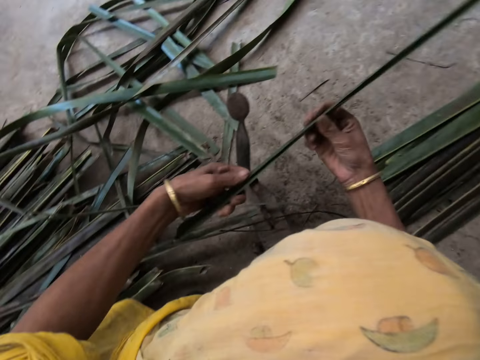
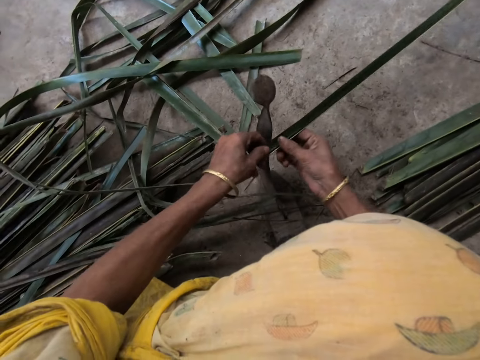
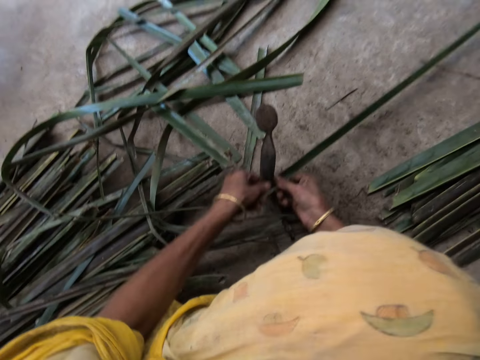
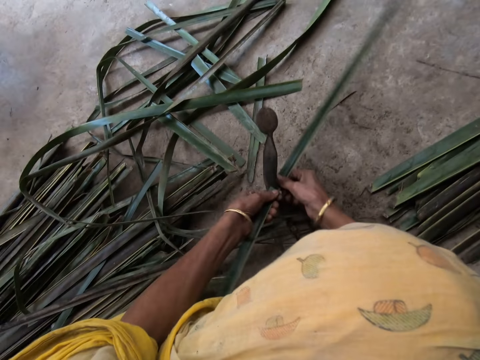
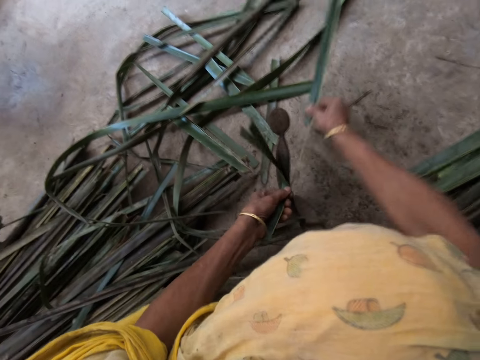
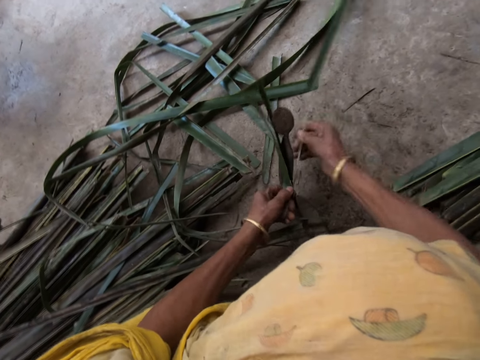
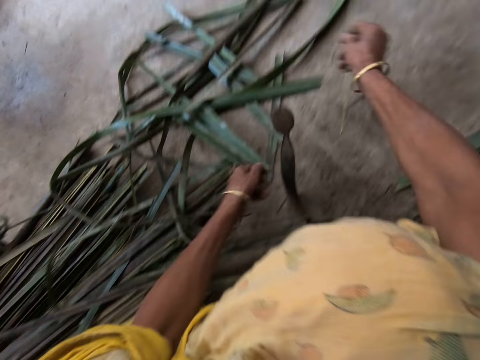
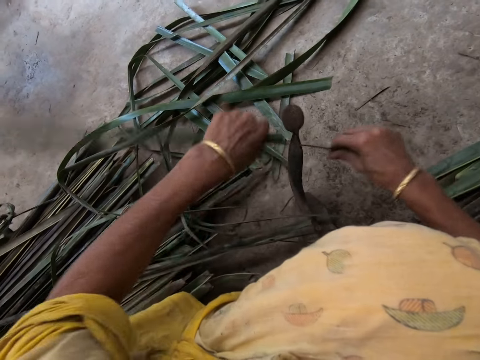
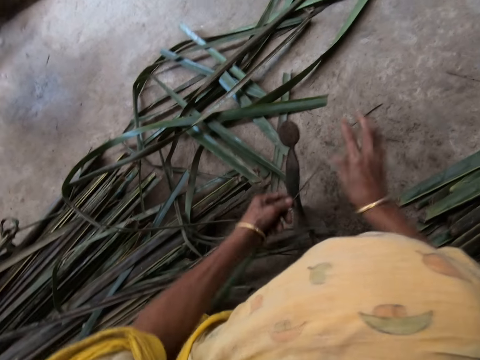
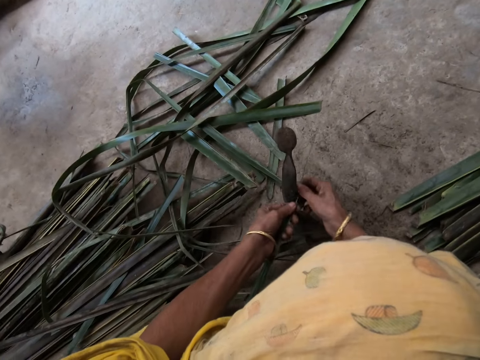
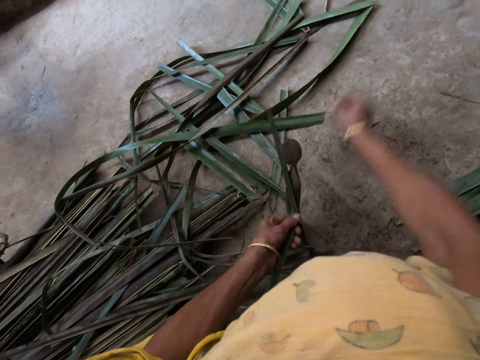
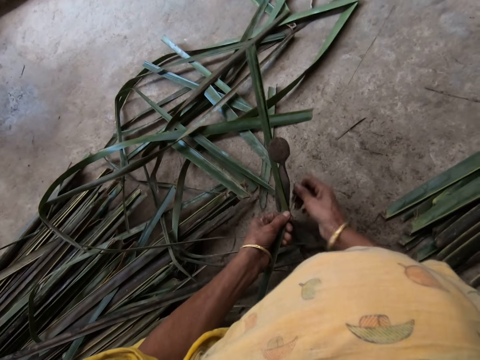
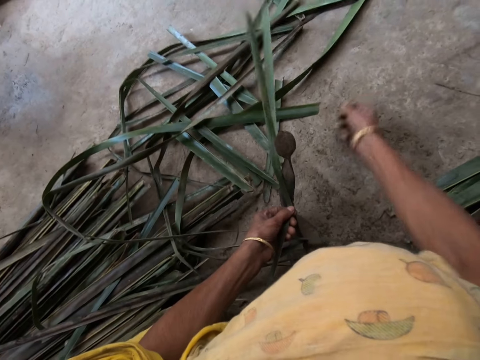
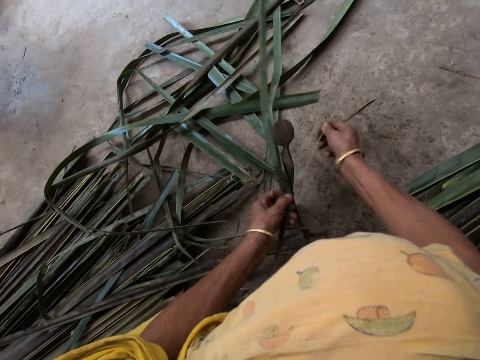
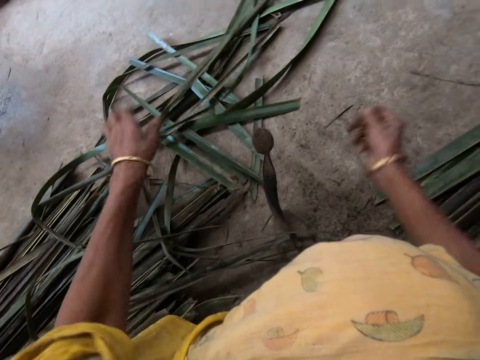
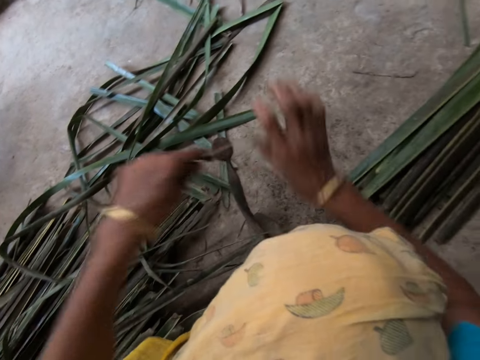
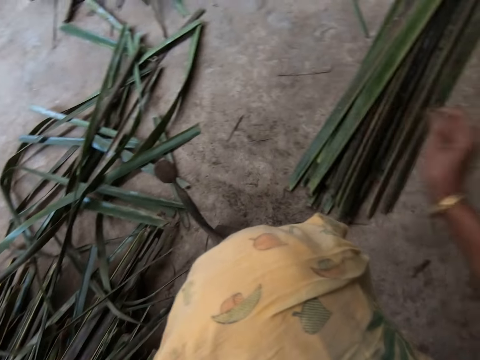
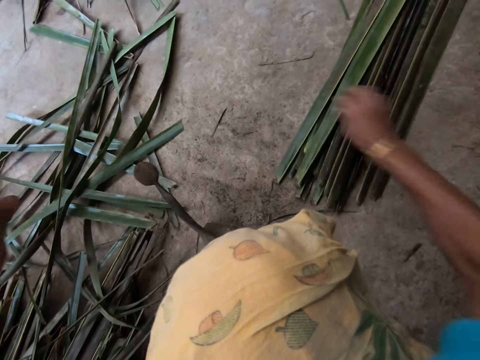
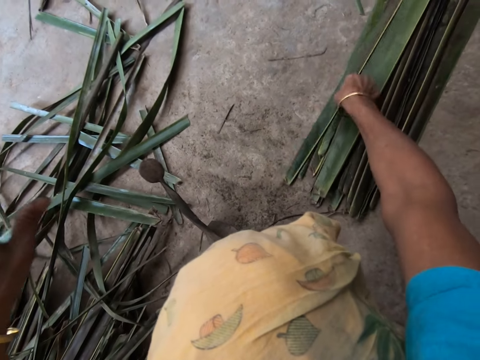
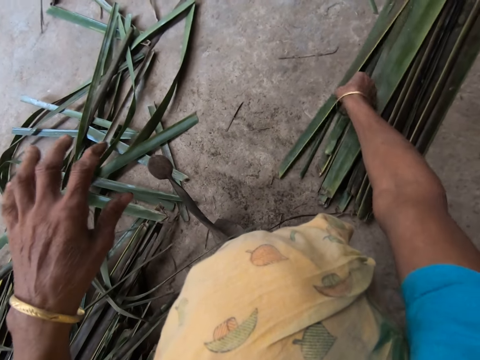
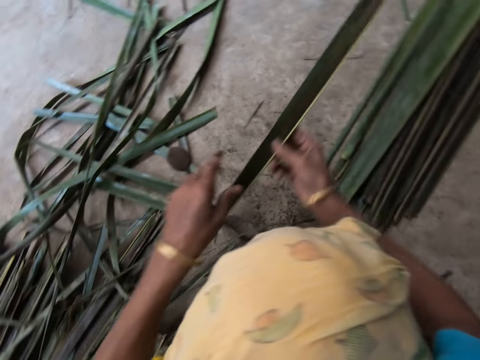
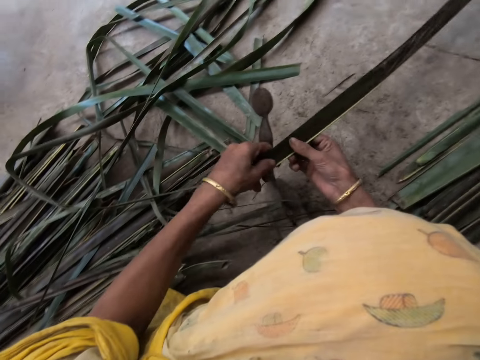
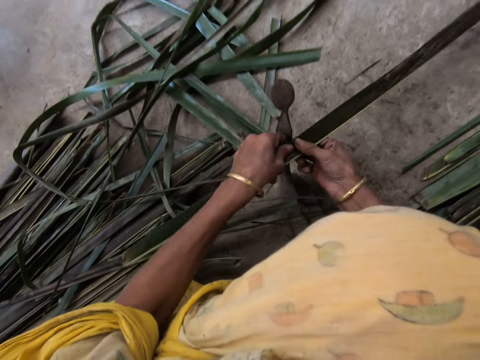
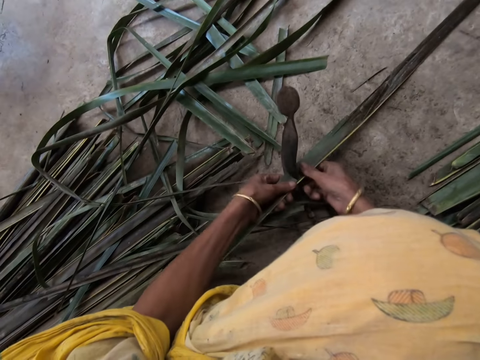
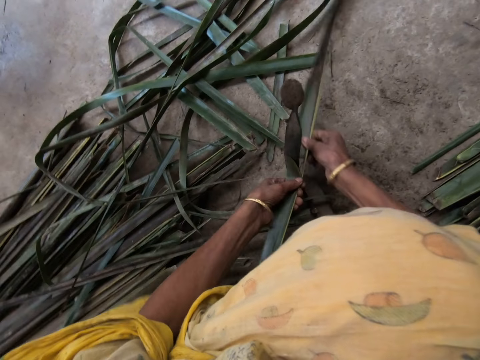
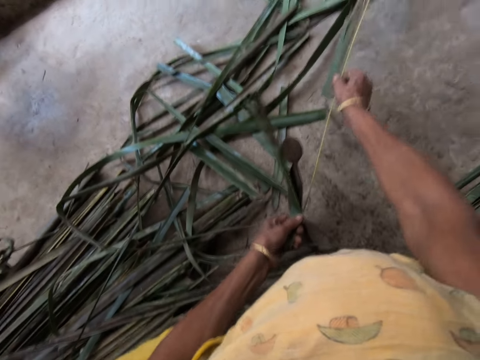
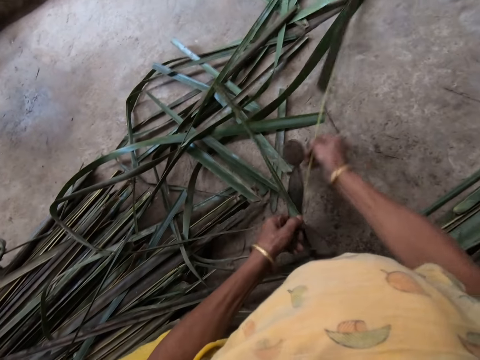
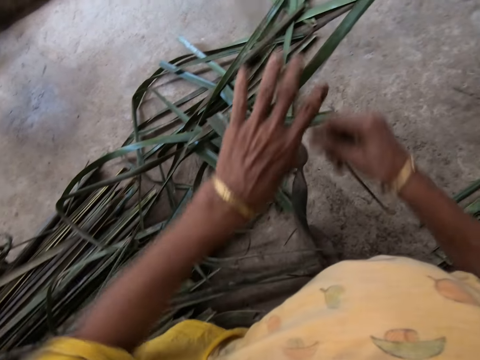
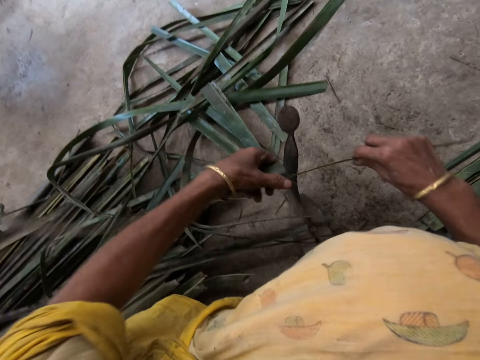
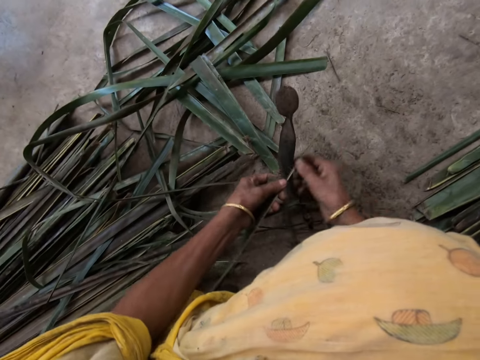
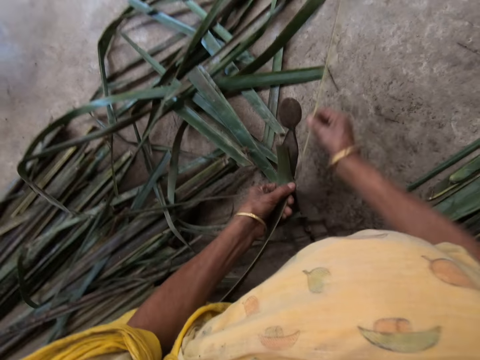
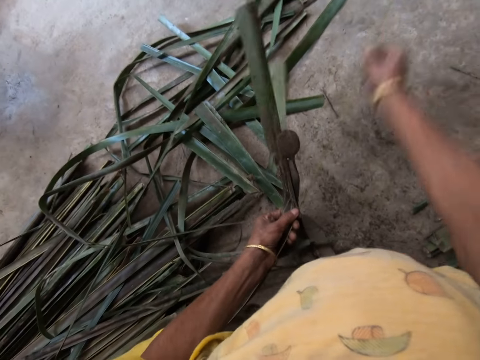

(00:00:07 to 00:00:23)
The camera wearer splits the cattail plant. She files the palm frond with the file with both hands. She adjusts the cattail stick. She drops the filed palm frond on the floor with her right hand. She collects the cattail sticks. She picks a piece of palm frond from the floor with her right hand. She splits the cattail plant. She files the palm frond with the file with both hands.

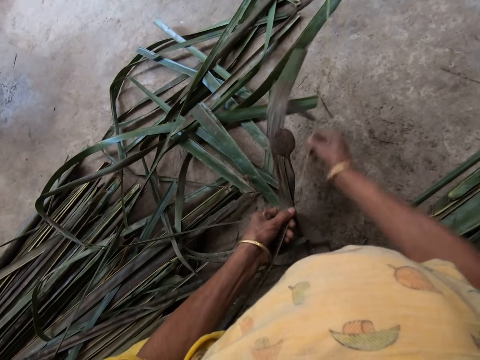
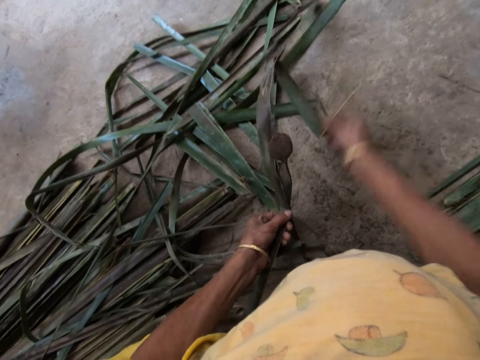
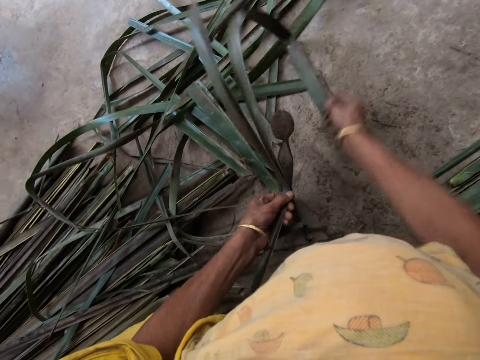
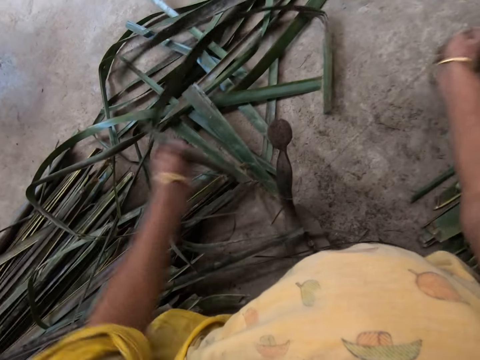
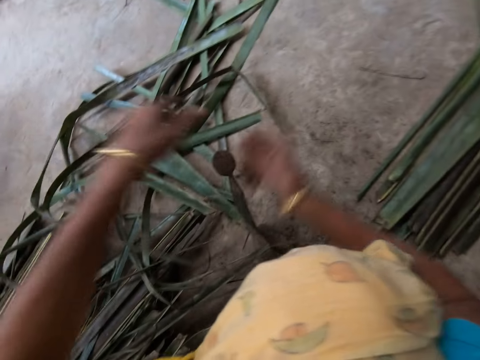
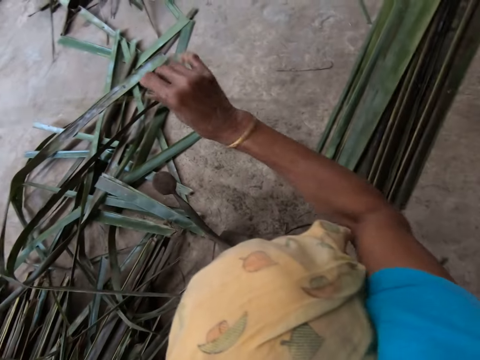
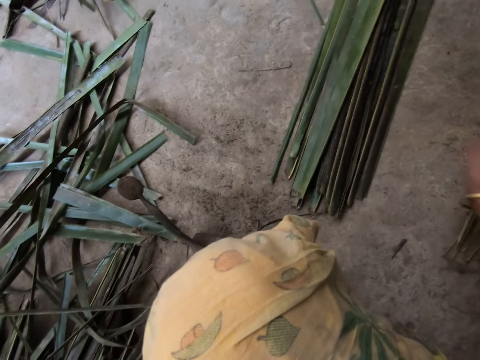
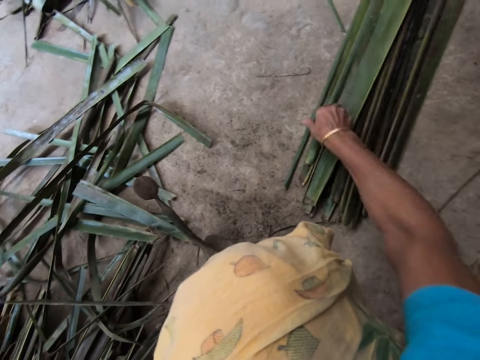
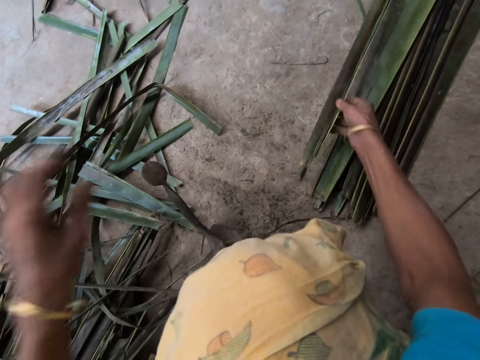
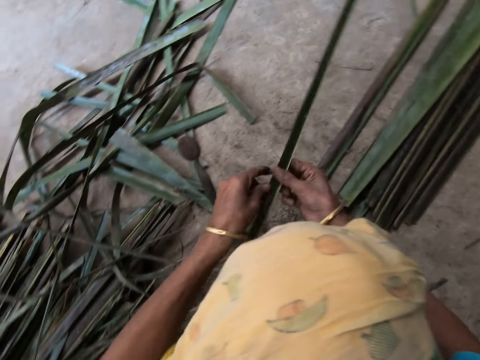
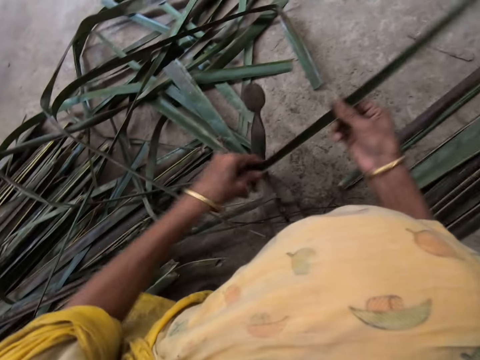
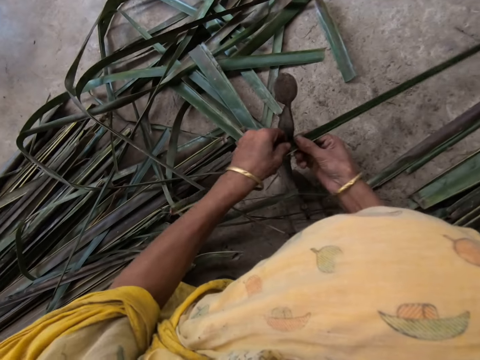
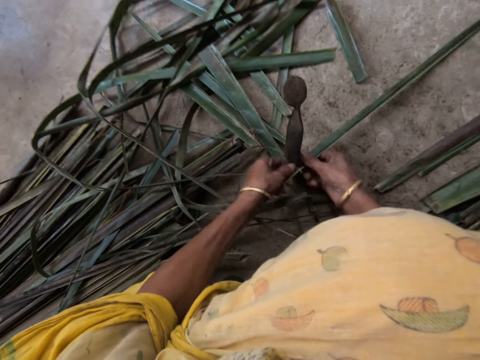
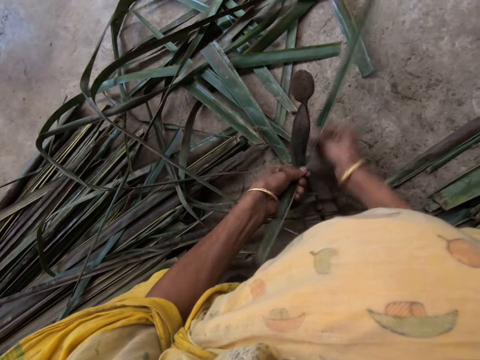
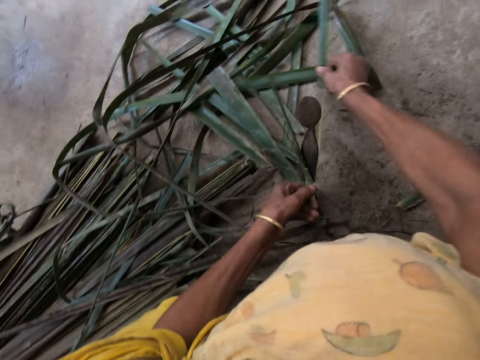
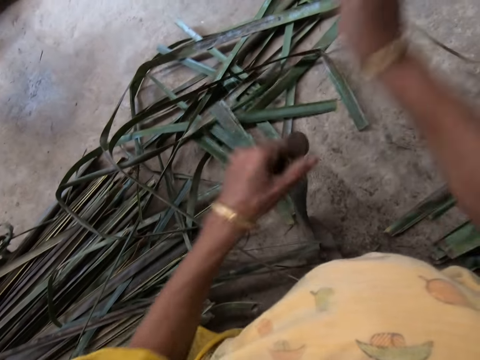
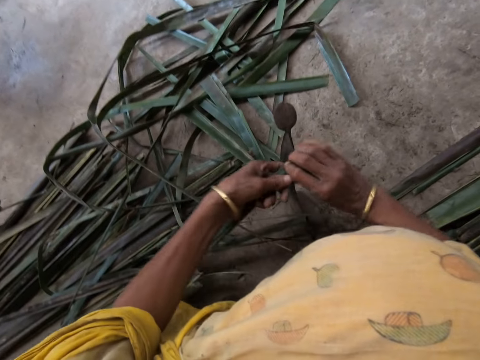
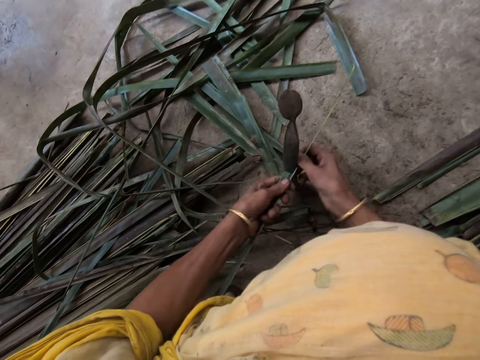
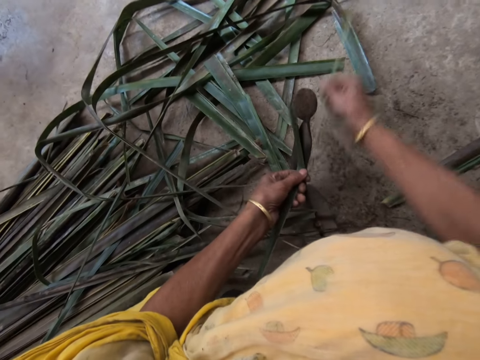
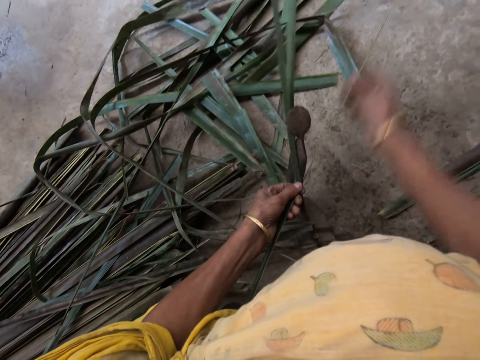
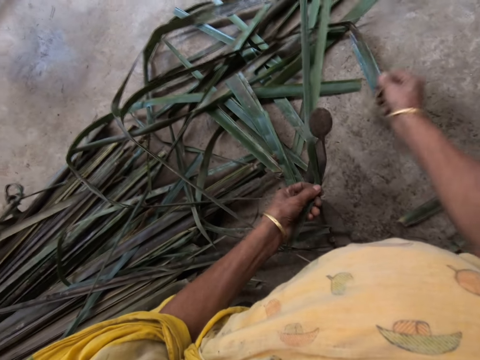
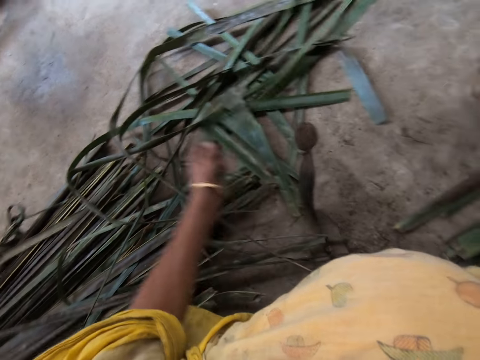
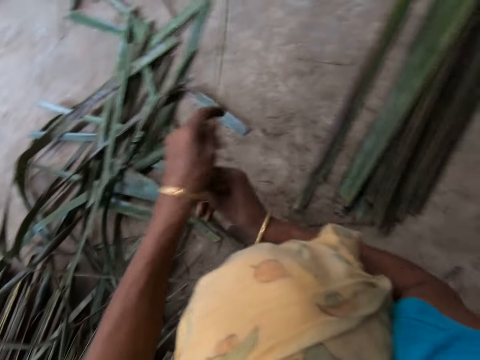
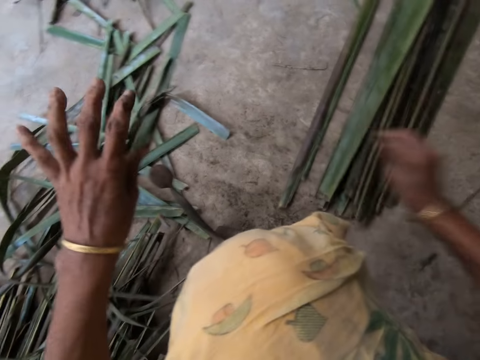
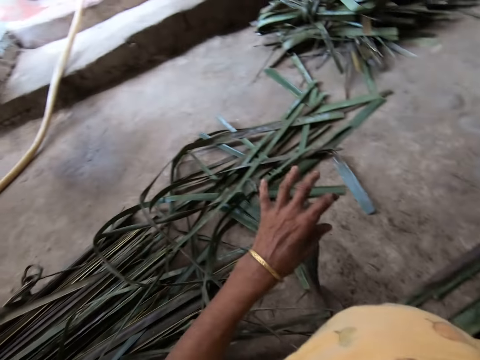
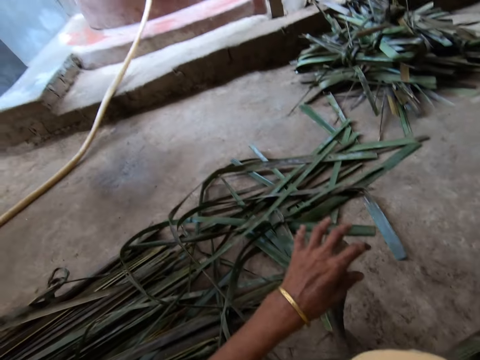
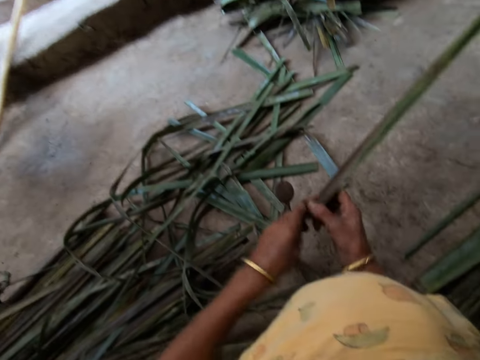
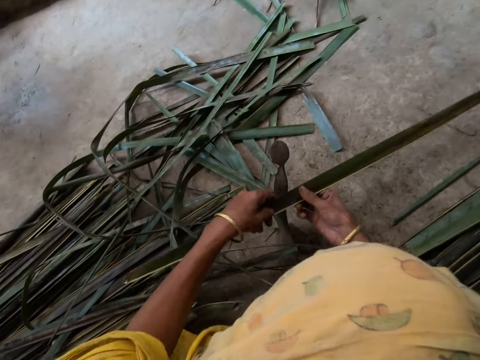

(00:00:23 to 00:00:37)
The camera wearer drops the filed palm frond on the floor with her right hand. She collects the cattail sticks. She picks a piece of palm frond from the floor with her right hand. She splits the cattail plant. She files the palm frond with the file with both hands. She drops the filed palm frond on the floor with her right hand. She collects the cattail sticks. She picks a piece of palm frond from the floor with her right hand.
